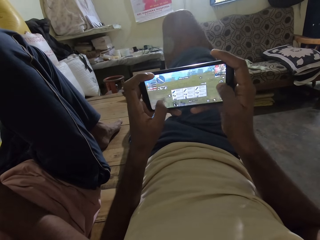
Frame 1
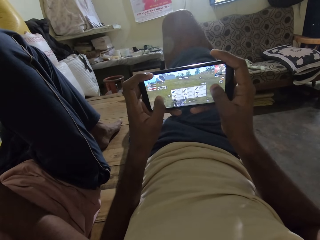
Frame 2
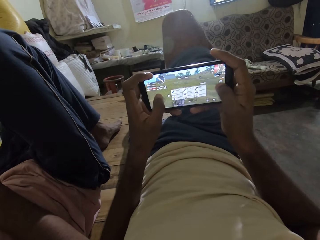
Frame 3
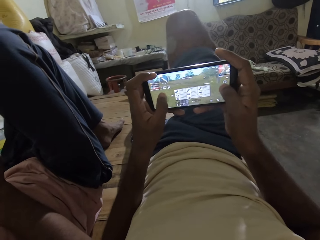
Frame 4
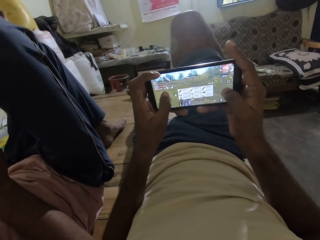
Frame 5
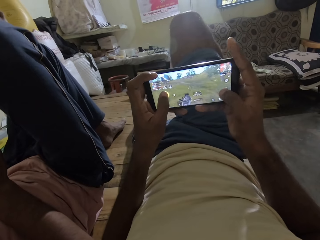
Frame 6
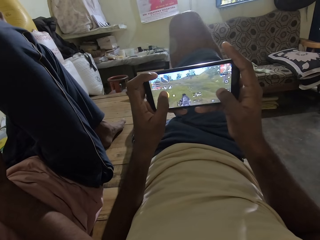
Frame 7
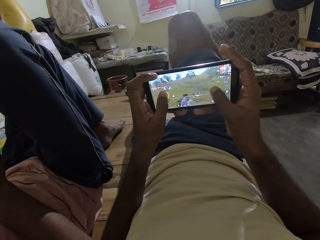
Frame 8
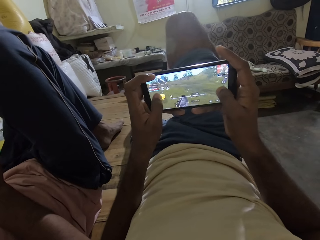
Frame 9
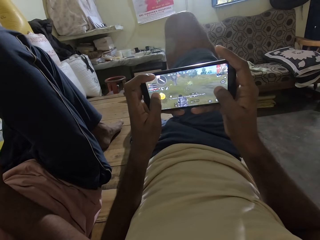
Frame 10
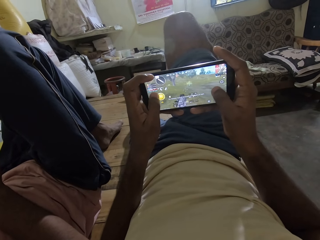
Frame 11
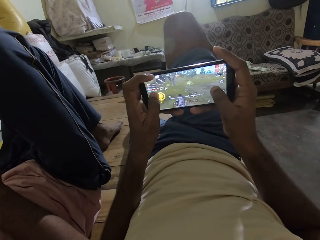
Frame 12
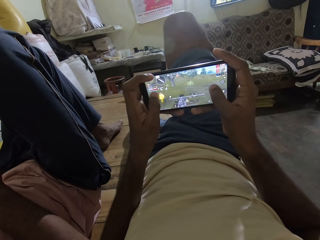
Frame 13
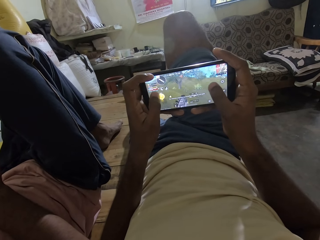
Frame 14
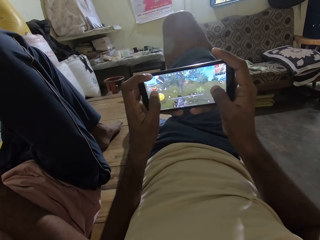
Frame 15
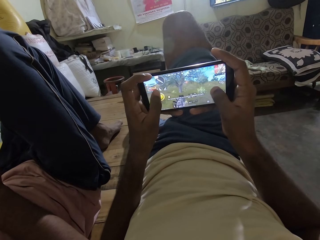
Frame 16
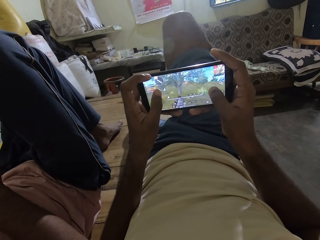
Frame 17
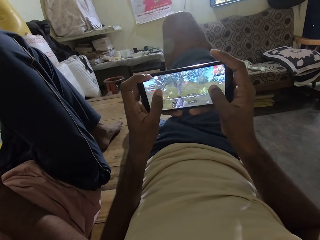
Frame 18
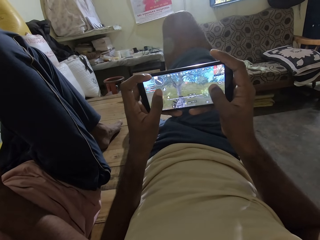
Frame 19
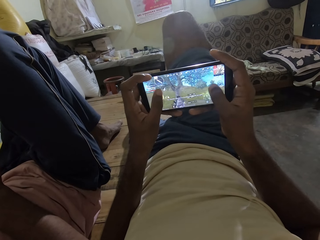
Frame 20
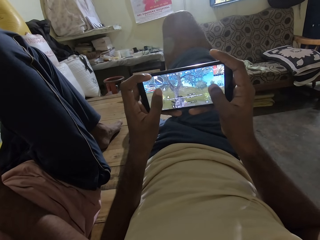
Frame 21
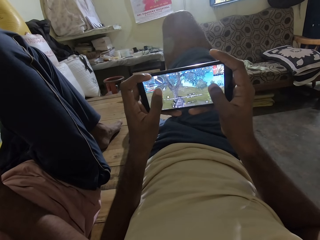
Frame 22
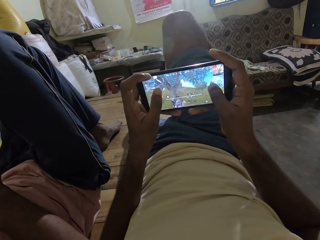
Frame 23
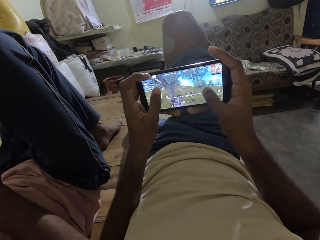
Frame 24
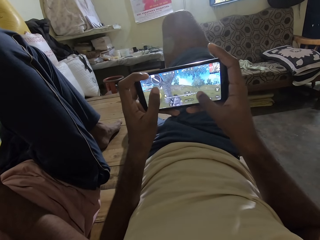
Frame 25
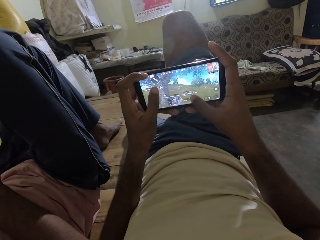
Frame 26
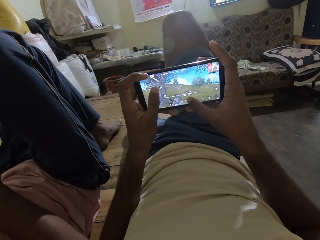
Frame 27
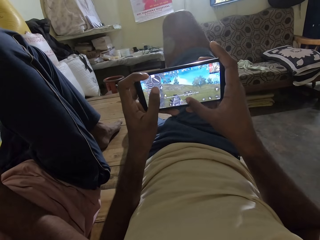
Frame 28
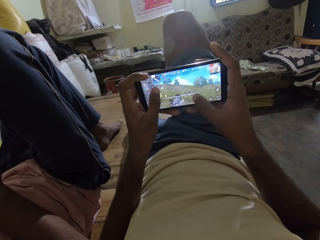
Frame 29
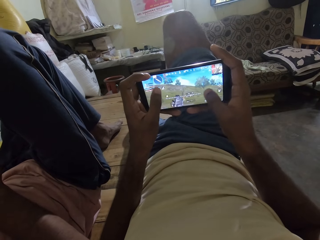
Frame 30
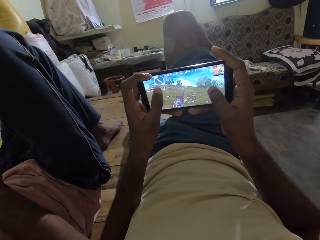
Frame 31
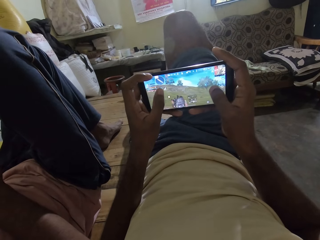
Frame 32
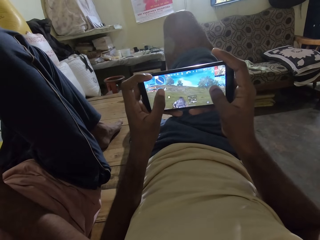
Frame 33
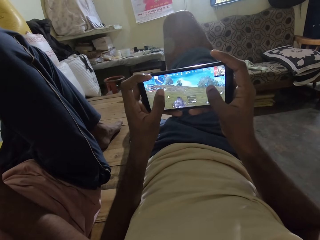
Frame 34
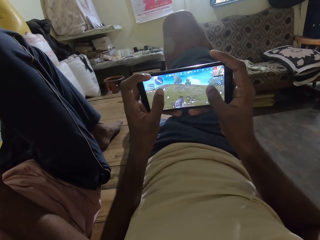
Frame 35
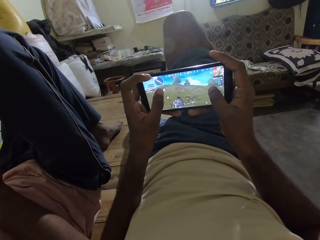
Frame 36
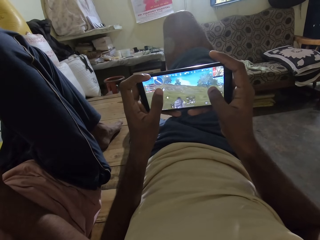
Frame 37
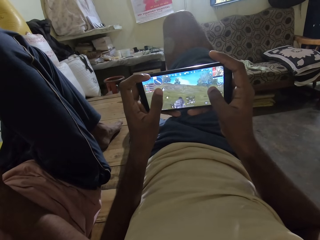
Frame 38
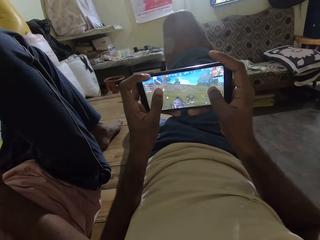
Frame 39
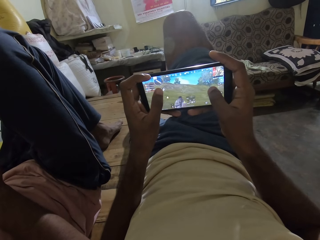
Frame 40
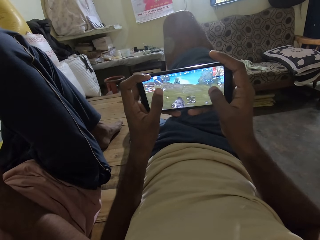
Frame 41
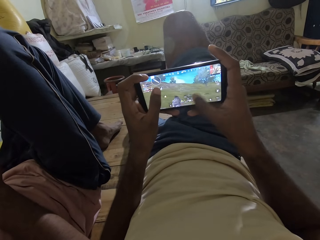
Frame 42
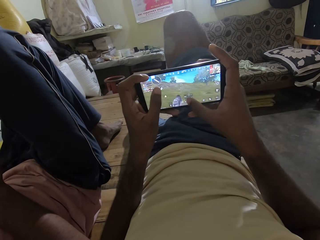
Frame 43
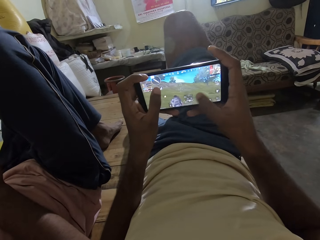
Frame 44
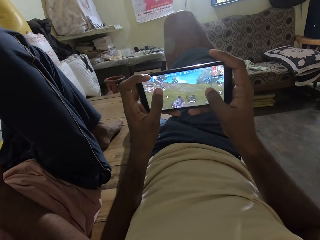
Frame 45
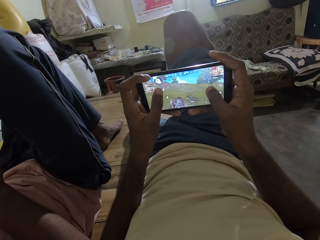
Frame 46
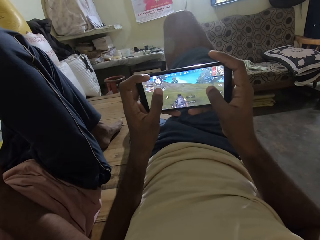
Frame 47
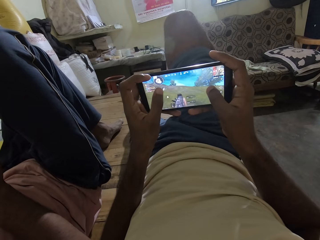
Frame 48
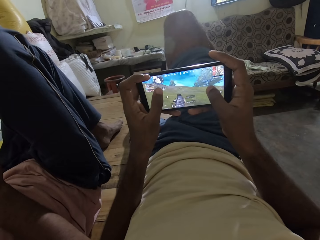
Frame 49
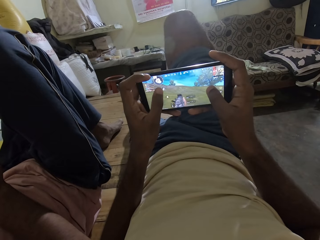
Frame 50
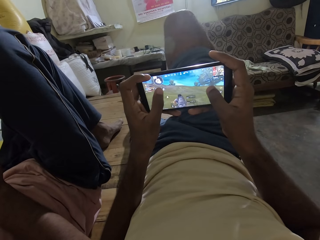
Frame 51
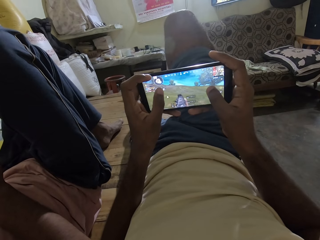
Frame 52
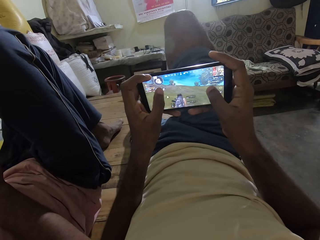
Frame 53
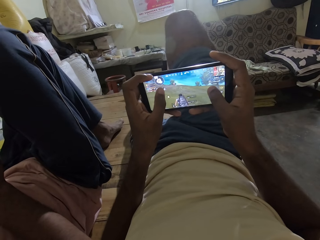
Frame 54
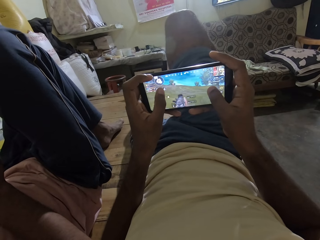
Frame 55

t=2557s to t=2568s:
The camera wearer interacts with the man.

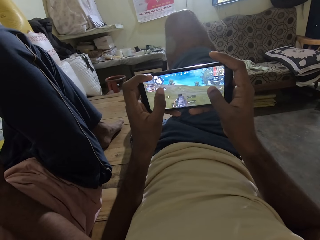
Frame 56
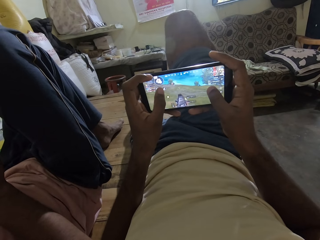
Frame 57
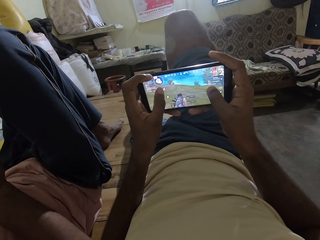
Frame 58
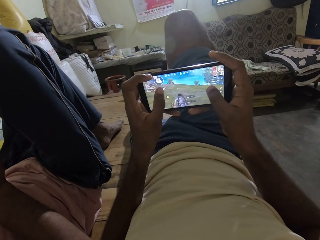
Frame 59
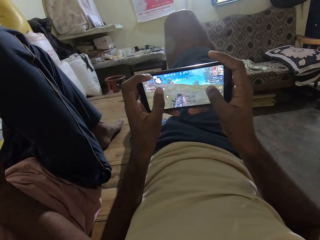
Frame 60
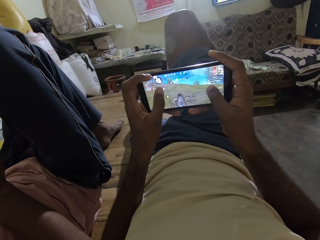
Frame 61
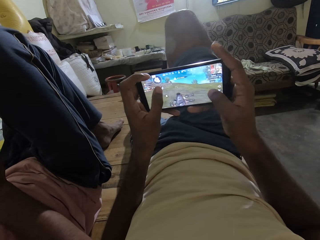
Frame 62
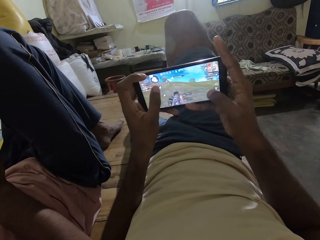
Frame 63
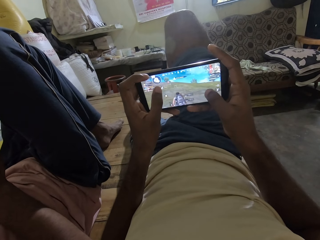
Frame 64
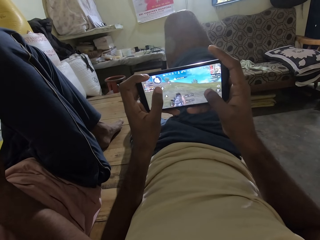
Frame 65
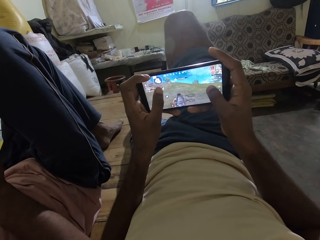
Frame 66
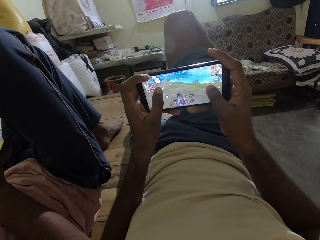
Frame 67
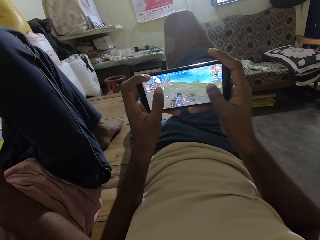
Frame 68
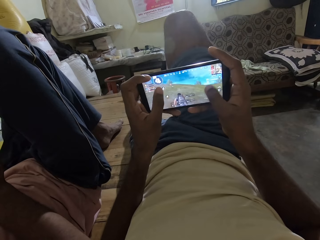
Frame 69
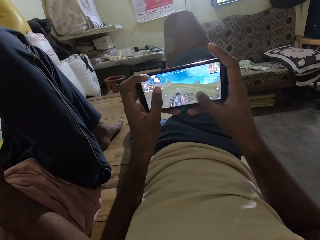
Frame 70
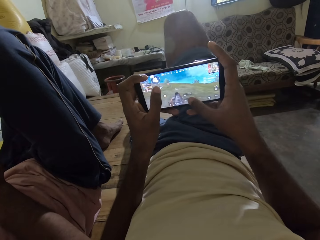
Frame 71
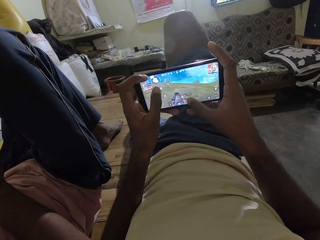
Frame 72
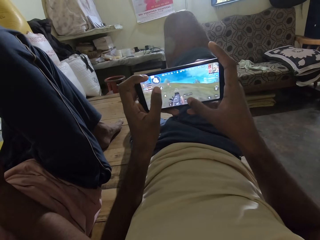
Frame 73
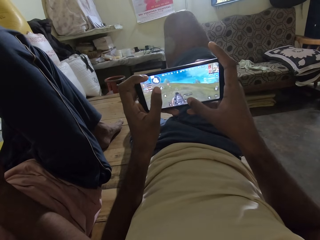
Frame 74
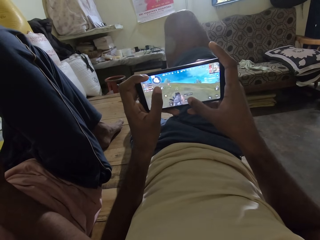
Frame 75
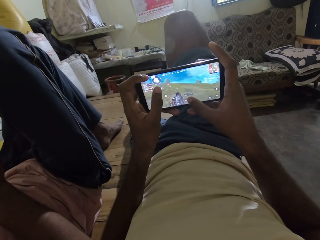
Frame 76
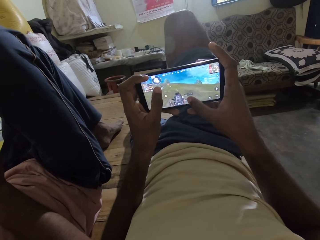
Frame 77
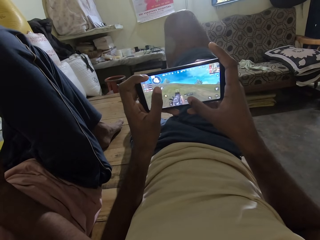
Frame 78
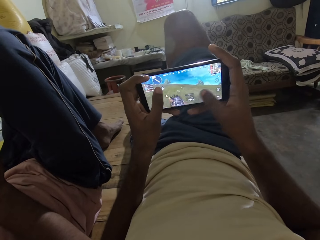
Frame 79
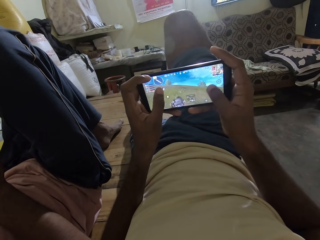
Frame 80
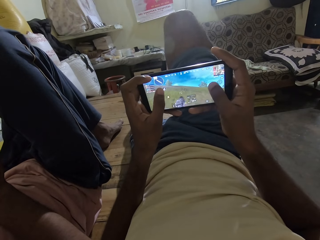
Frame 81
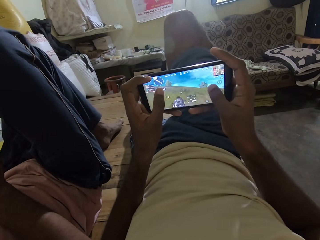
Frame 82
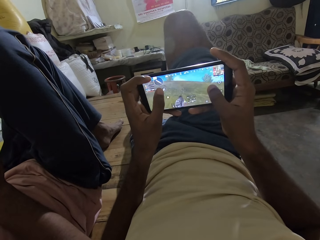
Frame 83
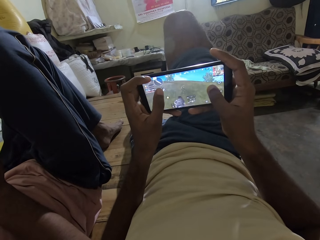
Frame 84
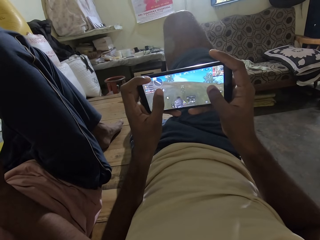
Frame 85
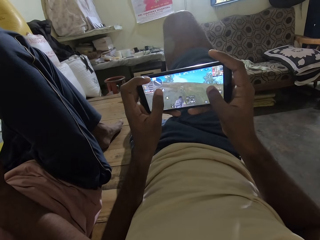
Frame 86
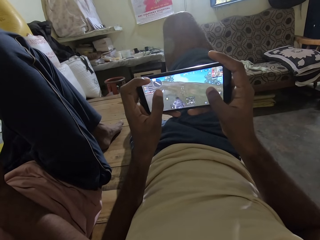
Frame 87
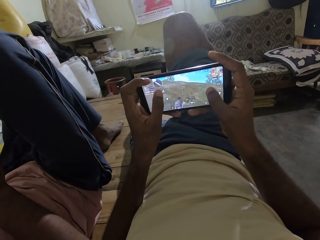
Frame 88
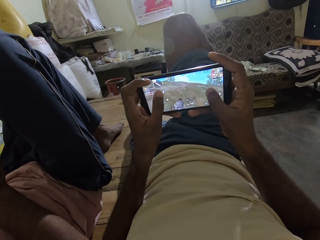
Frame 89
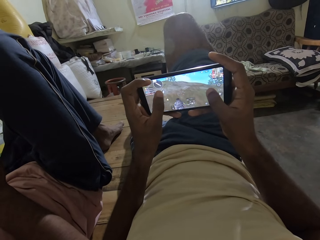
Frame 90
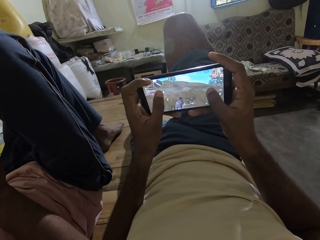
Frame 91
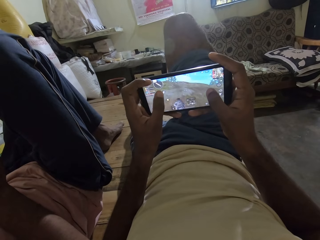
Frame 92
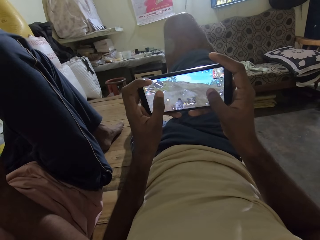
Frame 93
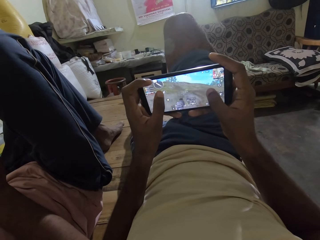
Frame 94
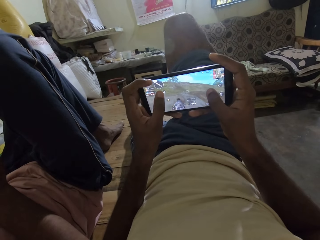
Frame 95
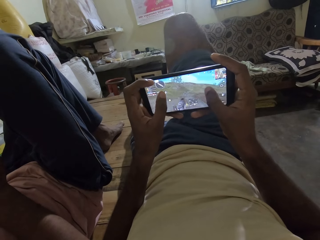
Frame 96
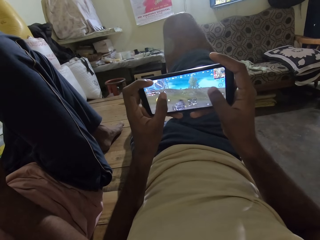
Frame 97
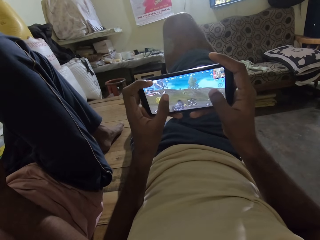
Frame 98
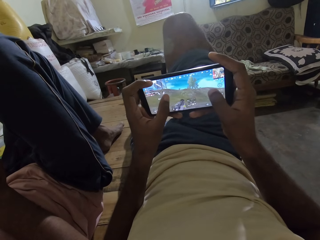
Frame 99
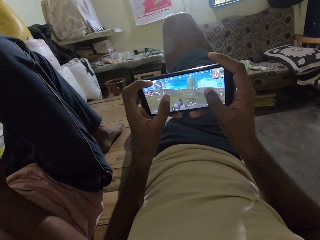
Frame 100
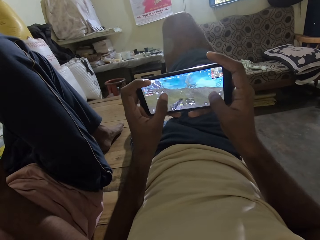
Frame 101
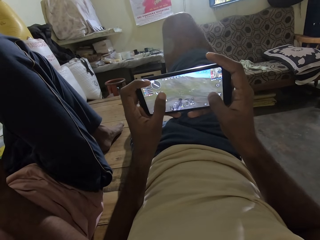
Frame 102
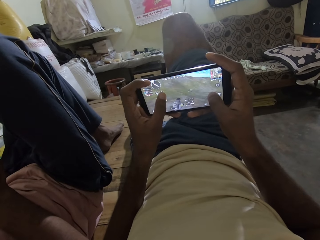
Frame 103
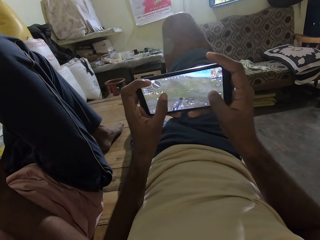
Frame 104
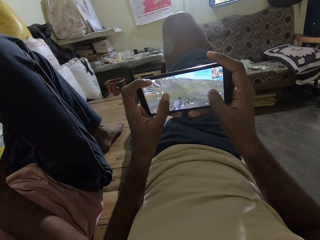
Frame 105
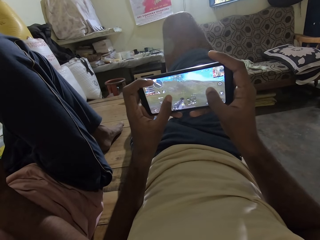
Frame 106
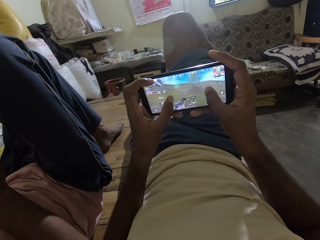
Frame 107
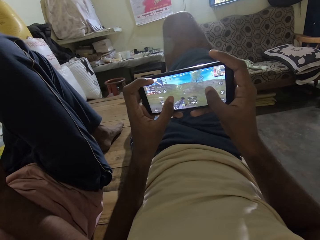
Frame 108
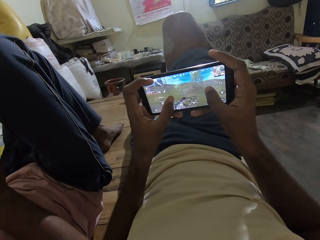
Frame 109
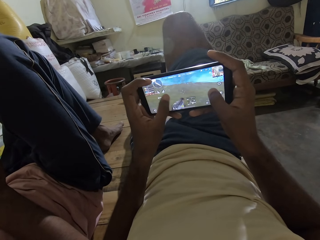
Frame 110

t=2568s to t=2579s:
The camera wearer plays a game on the phone.
